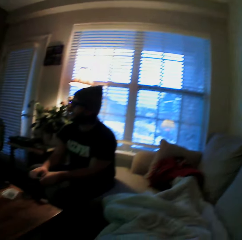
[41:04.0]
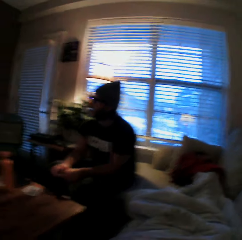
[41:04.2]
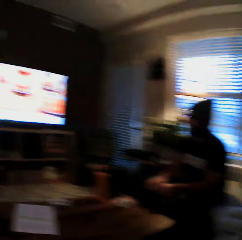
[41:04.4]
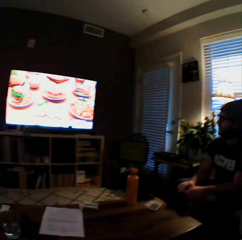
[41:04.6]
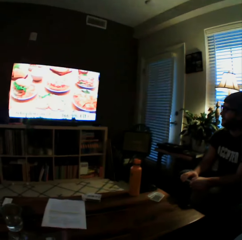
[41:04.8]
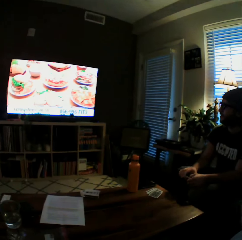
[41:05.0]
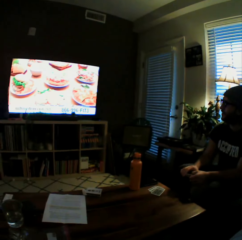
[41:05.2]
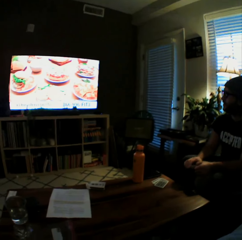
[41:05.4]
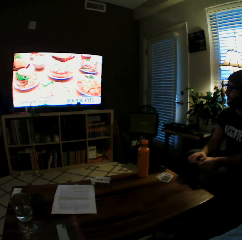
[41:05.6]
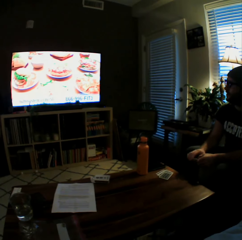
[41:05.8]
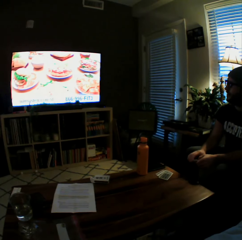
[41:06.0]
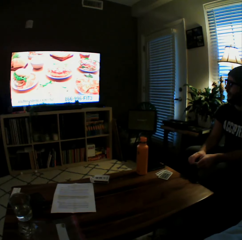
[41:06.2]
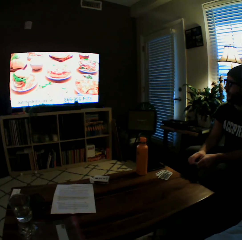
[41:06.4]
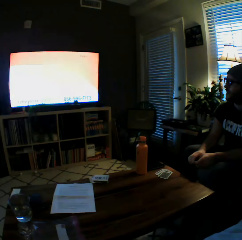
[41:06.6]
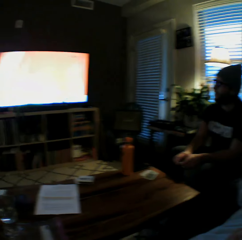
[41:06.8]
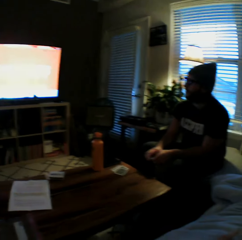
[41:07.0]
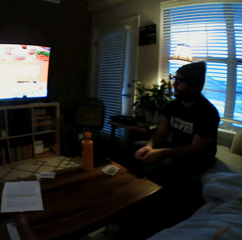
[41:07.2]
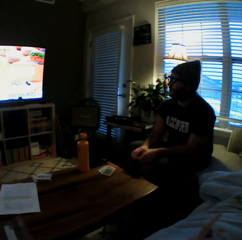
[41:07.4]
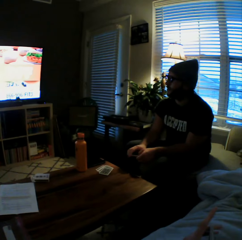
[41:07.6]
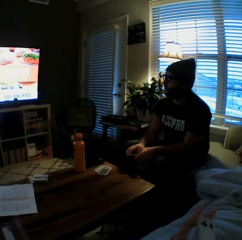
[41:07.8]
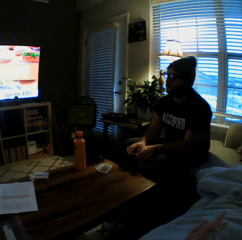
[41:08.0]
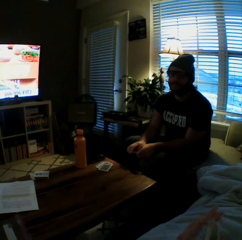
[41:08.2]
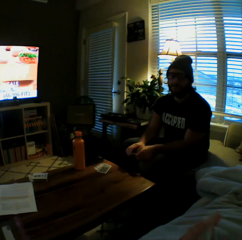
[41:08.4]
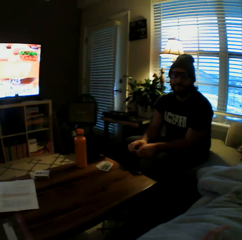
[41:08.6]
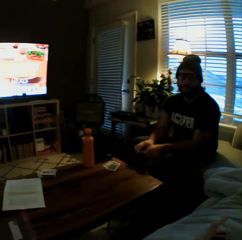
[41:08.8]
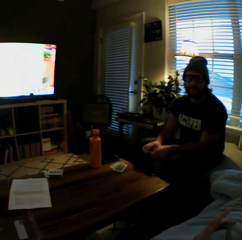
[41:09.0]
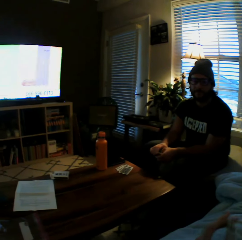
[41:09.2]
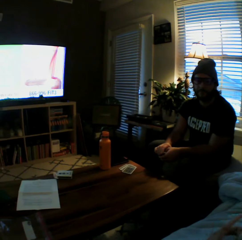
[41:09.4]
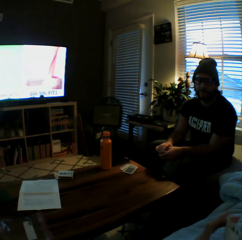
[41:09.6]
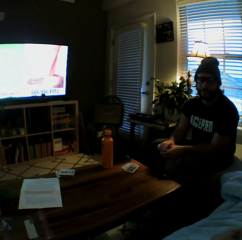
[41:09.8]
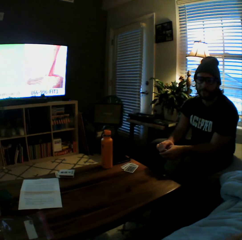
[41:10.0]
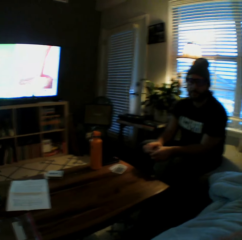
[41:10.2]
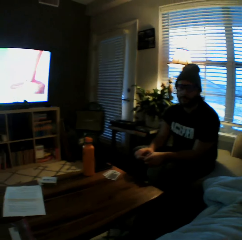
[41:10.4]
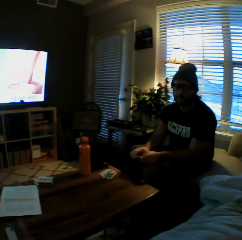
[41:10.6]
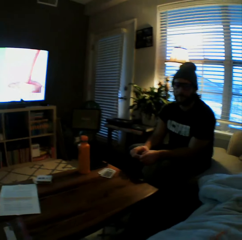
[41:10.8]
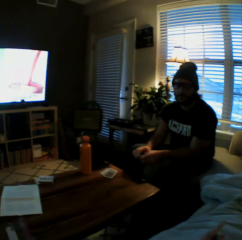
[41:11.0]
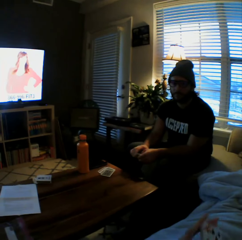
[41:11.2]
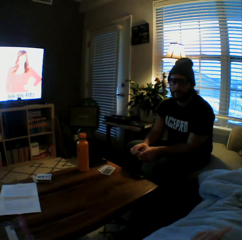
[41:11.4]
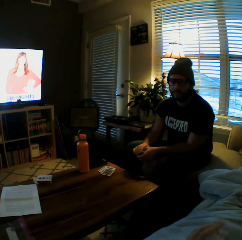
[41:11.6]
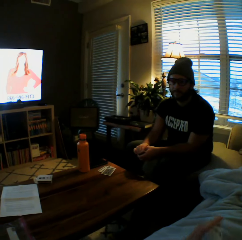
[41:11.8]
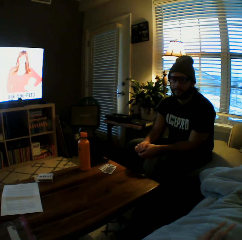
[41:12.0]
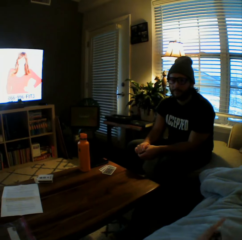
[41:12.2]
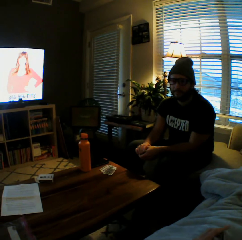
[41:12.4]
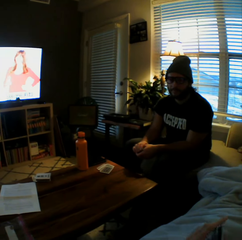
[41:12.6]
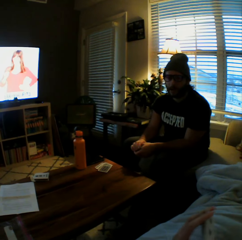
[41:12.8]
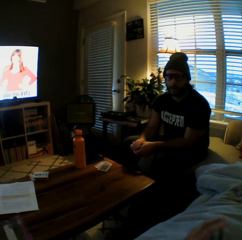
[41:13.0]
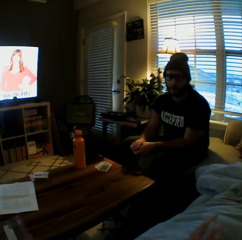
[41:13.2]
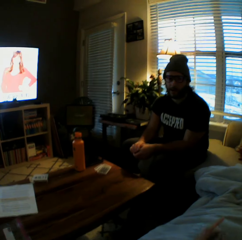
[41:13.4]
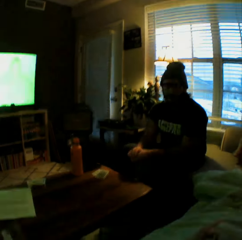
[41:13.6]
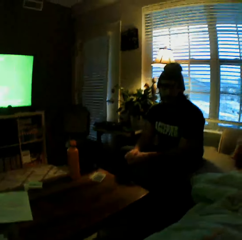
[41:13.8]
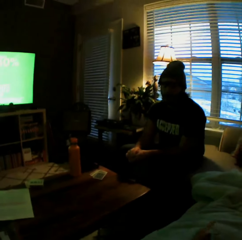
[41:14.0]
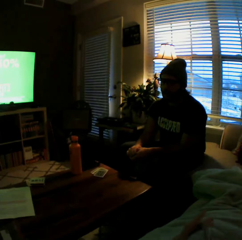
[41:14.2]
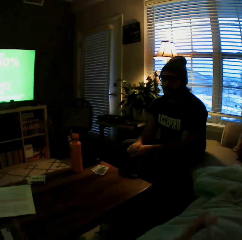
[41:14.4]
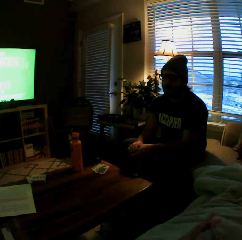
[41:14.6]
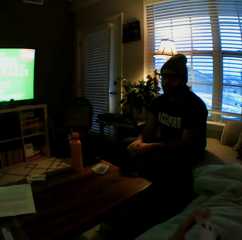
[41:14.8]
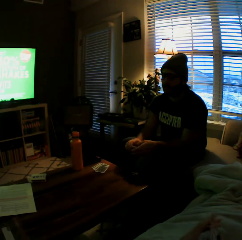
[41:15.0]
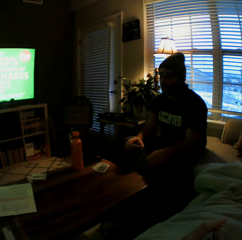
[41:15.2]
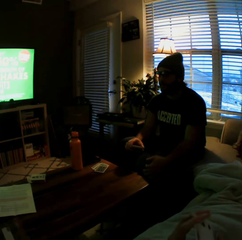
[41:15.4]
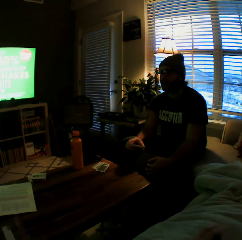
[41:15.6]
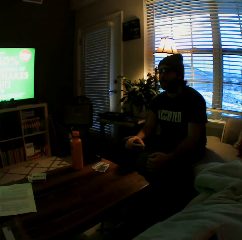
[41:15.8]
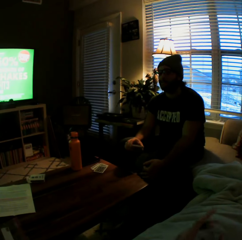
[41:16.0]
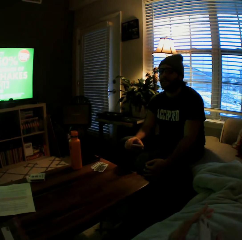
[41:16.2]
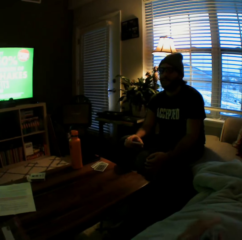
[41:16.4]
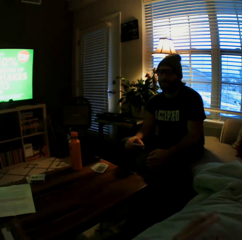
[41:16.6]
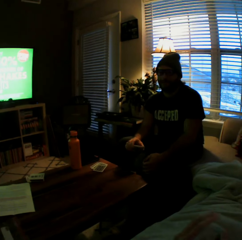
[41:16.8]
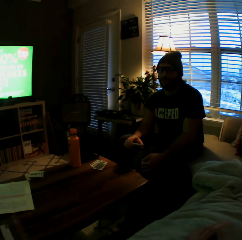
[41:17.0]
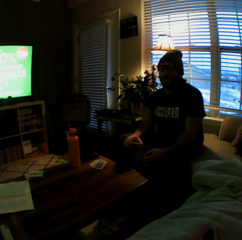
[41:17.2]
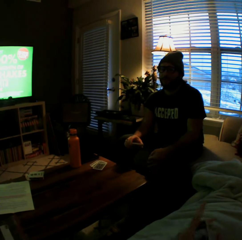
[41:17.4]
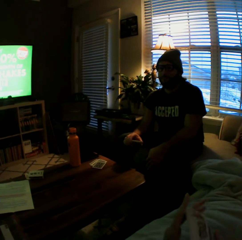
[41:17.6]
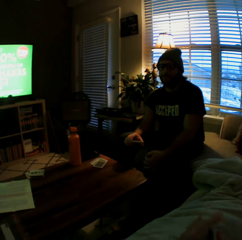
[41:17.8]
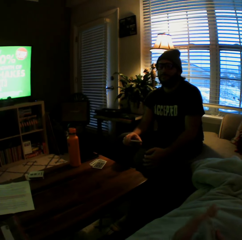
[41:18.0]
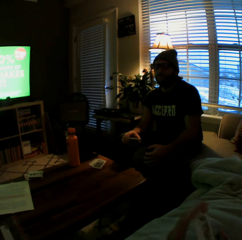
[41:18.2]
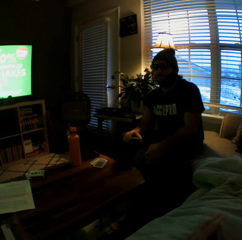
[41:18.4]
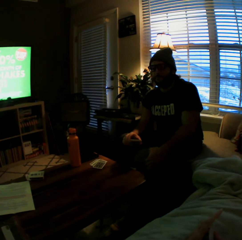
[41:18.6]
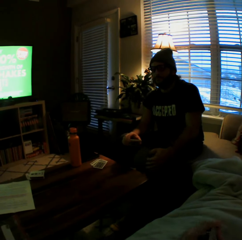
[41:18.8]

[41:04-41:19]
The camera wearer speaks to a man. The man responds to the camera wearer. The camera wearer speaks to the man. The man responds to the camera wearer.

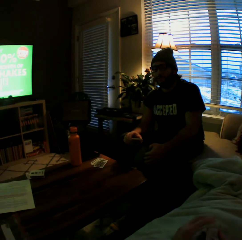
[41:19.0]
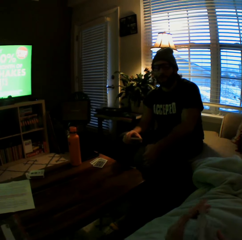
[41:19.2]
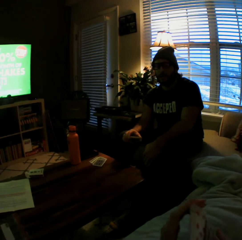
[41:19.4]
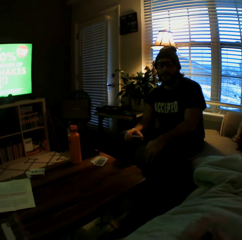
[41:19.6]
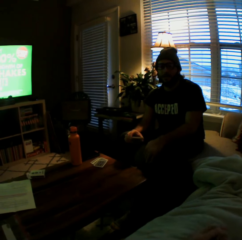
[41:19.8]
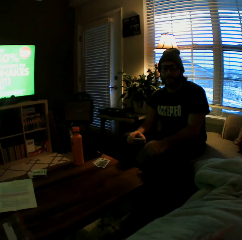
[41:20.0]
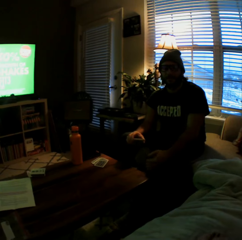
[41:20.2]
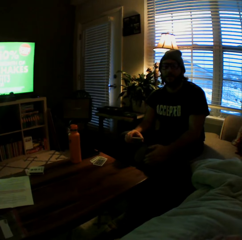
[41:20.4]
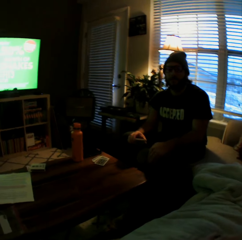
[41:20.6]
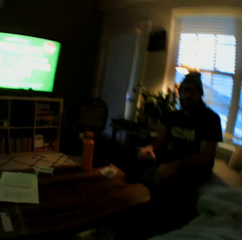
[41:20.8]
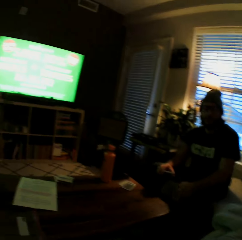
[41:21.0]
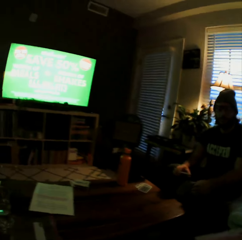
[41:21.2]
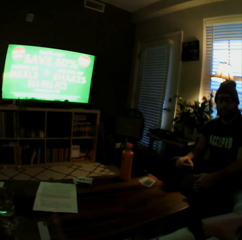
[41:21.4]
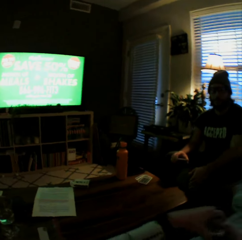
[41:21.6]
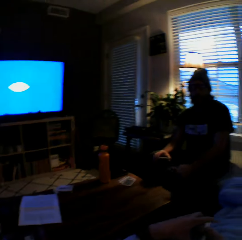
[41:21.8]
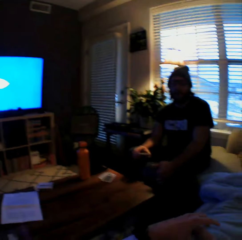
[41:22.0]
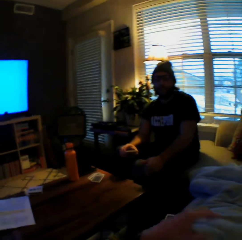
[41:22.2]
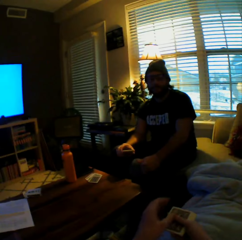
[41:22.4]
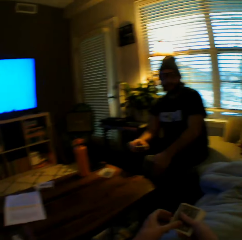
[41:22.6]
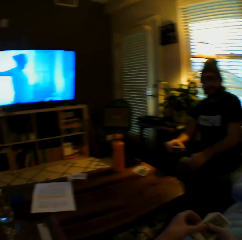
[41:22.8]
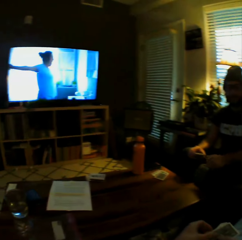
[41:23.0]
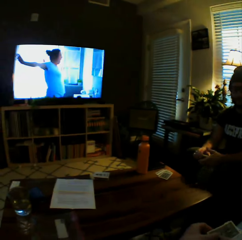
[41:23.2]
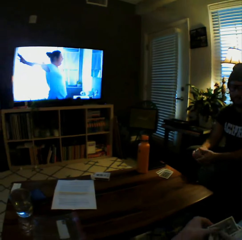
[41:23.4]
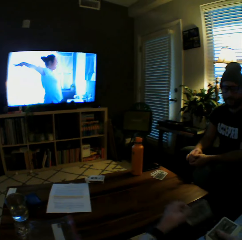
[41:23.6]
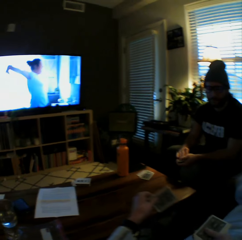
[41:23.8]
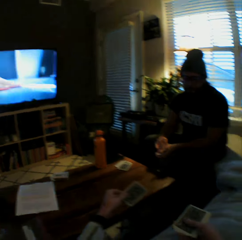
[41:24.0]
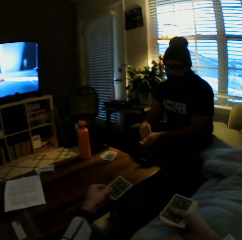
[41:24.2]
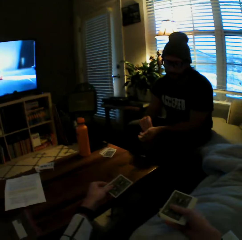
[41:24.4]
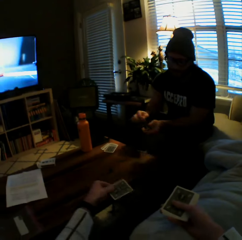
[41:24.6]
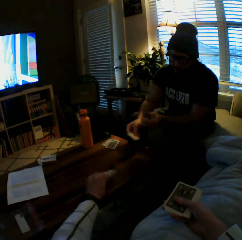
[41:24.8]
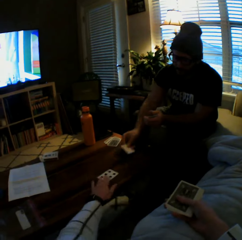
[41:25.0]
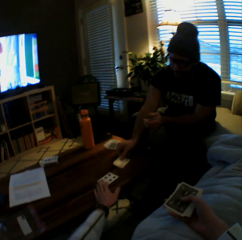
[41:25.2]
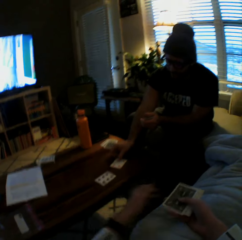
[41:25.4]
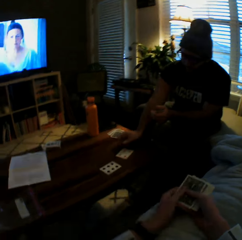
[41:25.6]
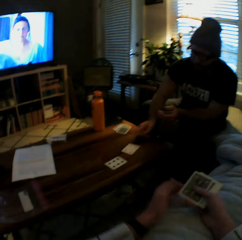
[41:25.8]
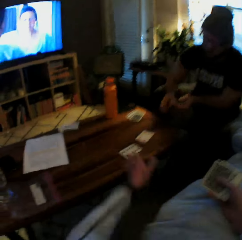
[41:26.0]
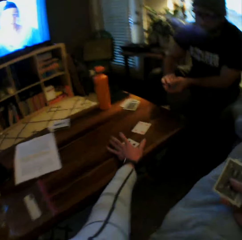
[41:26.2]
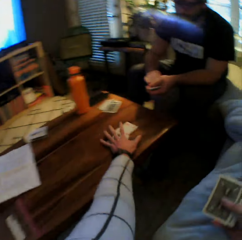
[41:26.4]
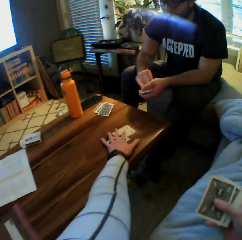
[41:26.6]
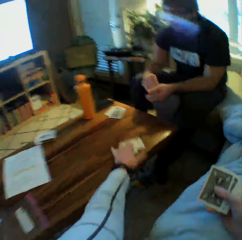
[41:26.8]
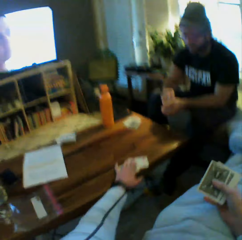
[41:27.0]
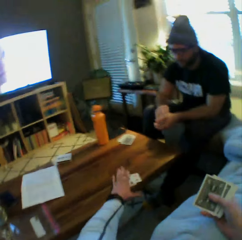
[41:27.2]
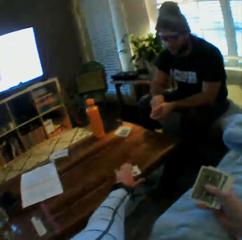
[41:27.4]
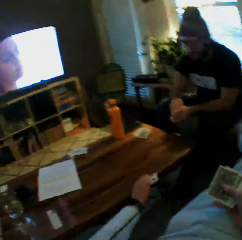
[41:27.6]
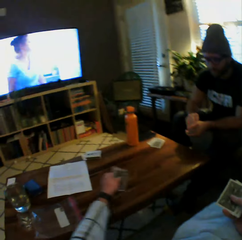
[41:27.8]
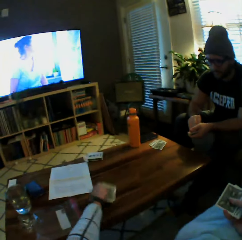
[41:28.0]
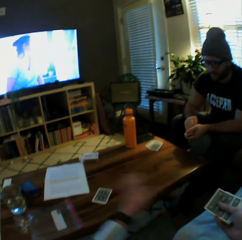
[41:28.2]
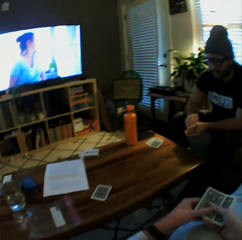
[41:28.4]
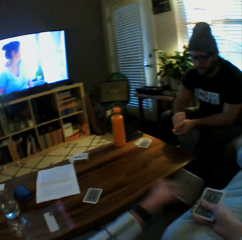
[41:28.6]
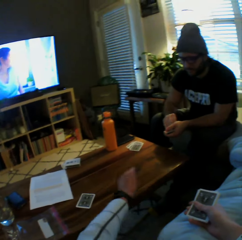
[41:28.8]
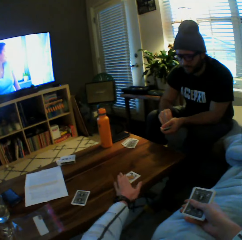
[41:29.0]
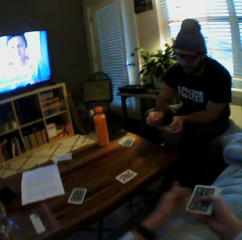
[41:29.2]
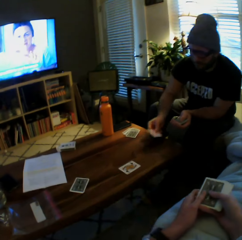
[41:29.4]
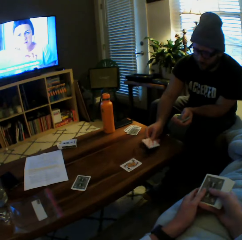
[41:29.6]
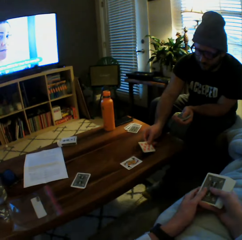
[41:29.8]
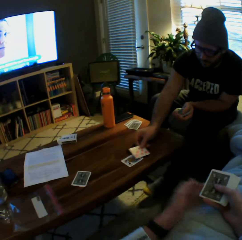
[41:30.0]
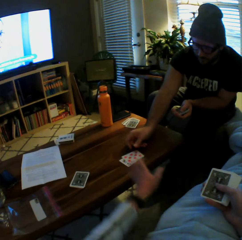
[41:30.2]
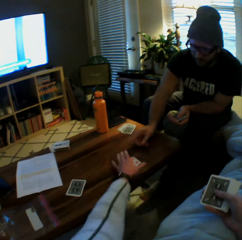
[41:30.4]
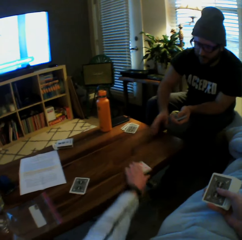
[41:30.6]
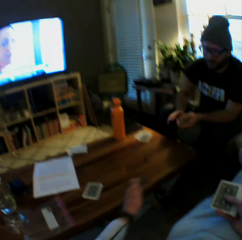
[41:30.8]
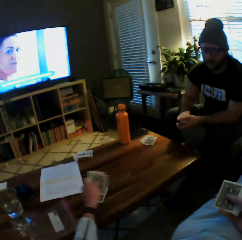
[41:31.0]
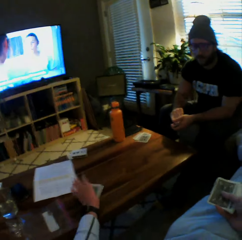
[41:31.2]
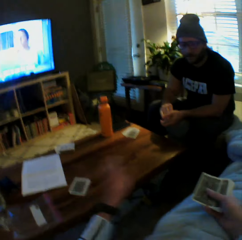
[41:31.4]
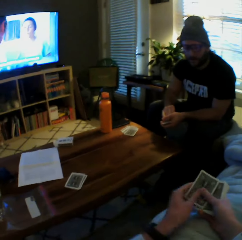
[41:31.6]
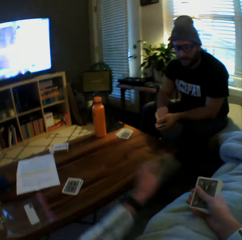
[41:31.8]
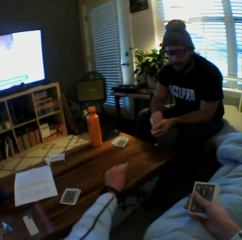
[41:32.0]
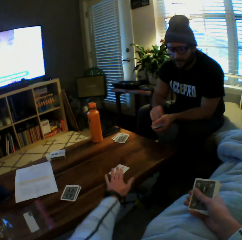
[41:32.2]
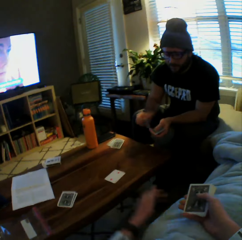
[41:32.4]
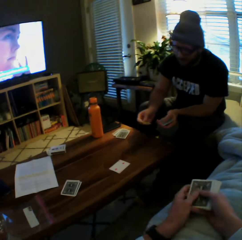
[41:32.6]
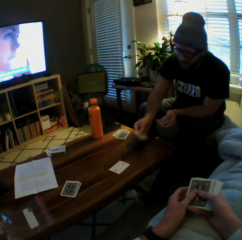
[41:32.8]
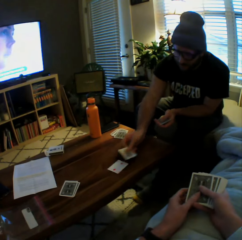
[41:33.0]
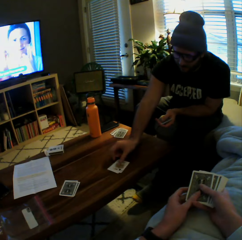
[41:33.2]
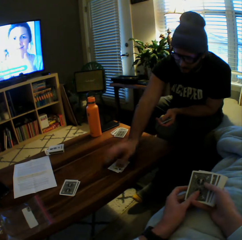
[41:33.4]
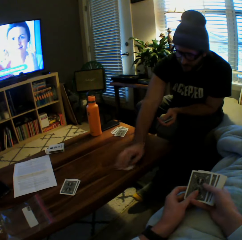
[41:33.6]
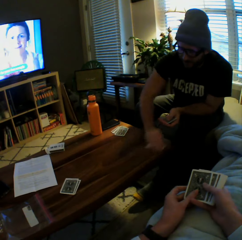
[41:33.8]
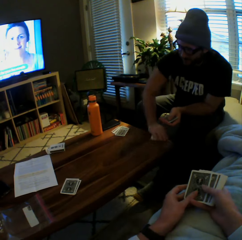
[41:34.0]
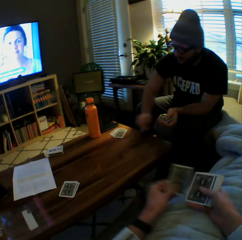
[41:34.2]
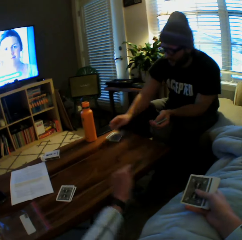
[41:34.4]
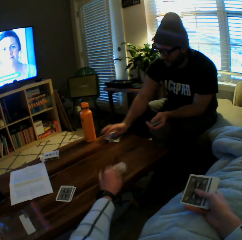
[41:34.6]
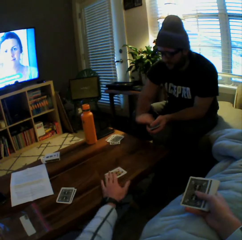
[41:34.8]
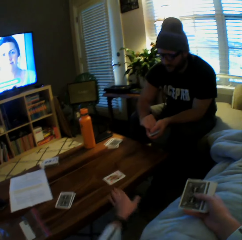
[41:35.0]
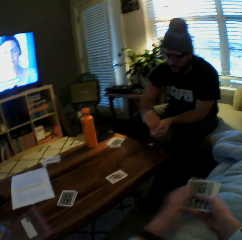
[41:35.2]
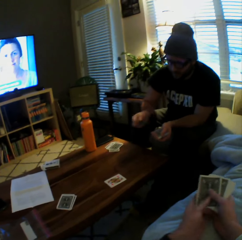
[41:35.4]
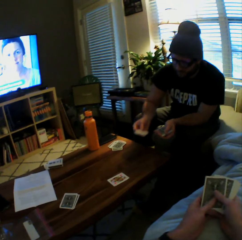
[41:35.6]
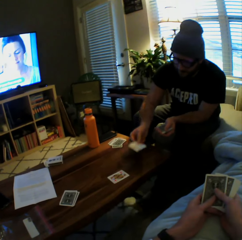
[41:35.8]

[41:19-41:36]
The camera wearer holds the cards. She plays another card on the table with her left hand. A man plays another card on the table with his left hand. The camera wearer turns the cards. She picks the cards from the table with her left hand and drops the cards on the table with her left hand. She plays another card on the table with her left hand. The man plays another card on the table with his left hand. The camera wearer picks the cards from the table with her left hand, turns the cards, and drops the cards on the table with her left hand. She plays another card on the table with her left hand. The man plays another card on the table with his left hand. He picks the cards from the table with his left hand, drops the cards on the table with his left hand, and turns the cards. The camera wearer plays another card on the table with her left hand. The man lays a card on the table.
